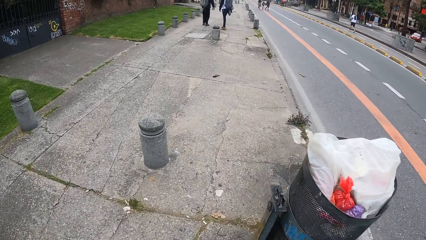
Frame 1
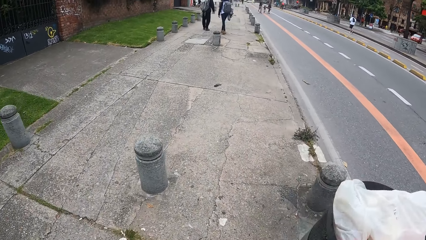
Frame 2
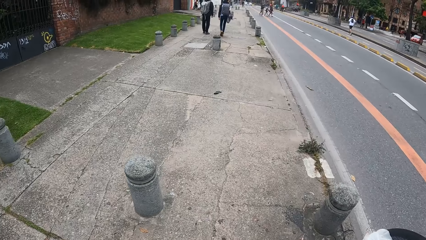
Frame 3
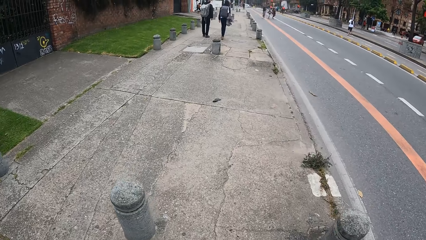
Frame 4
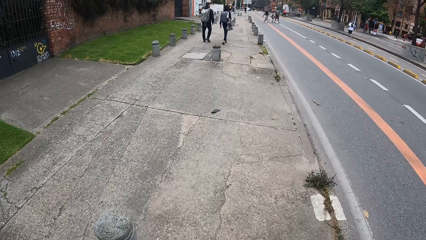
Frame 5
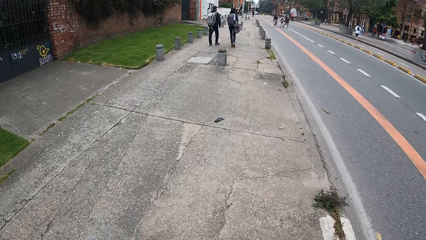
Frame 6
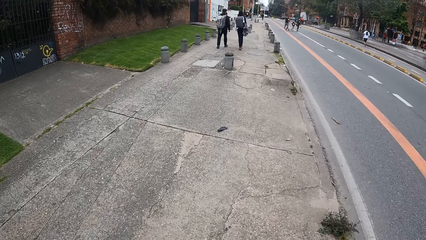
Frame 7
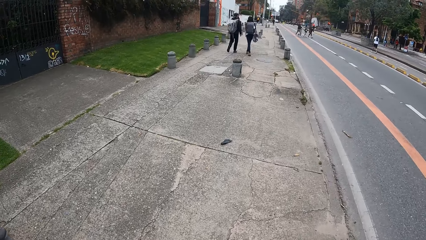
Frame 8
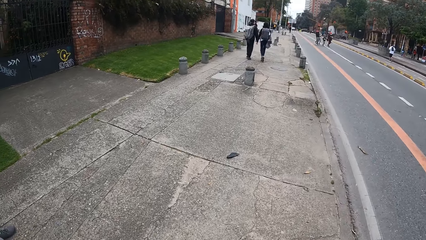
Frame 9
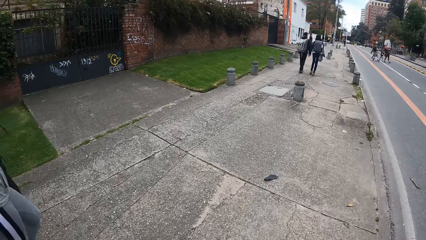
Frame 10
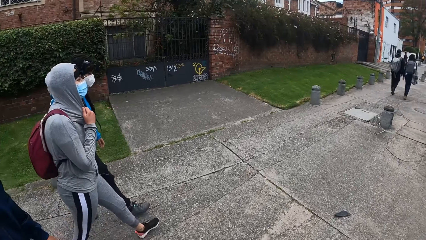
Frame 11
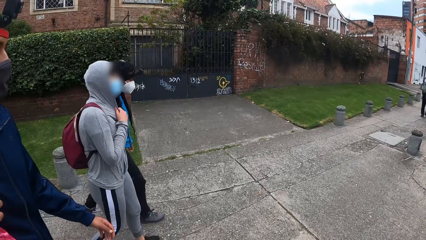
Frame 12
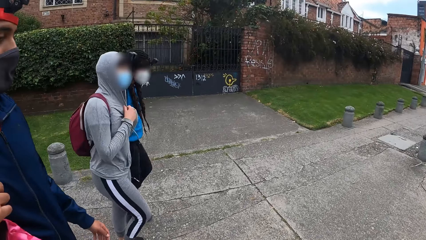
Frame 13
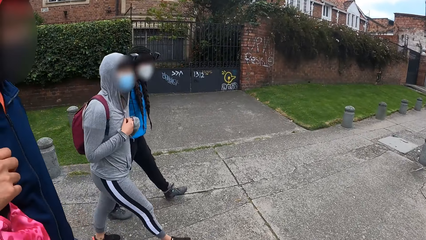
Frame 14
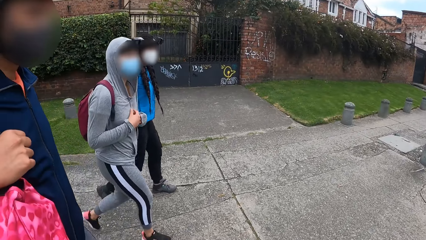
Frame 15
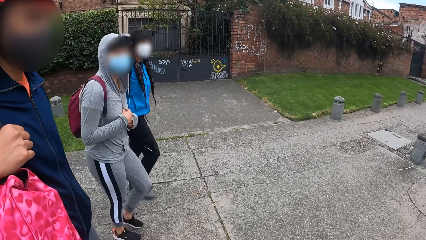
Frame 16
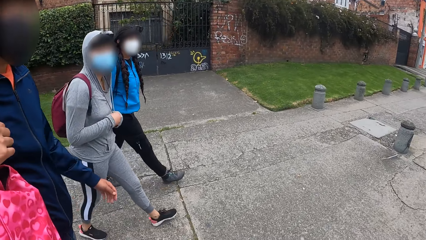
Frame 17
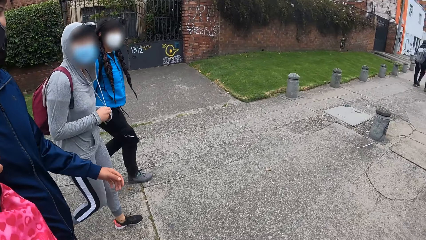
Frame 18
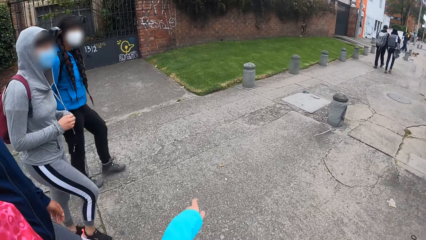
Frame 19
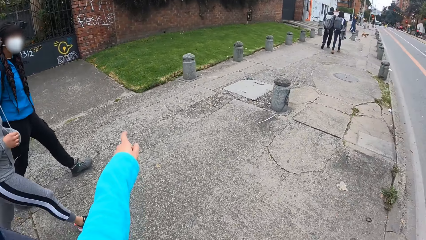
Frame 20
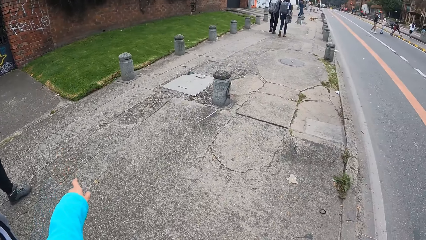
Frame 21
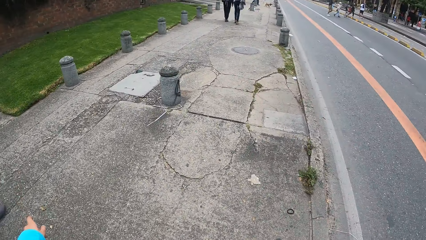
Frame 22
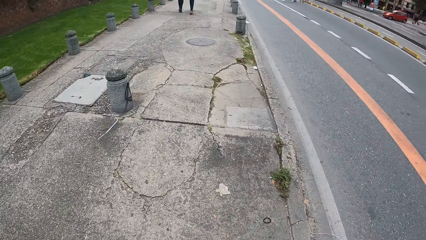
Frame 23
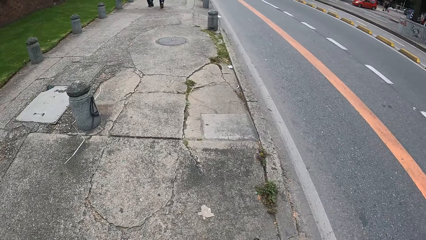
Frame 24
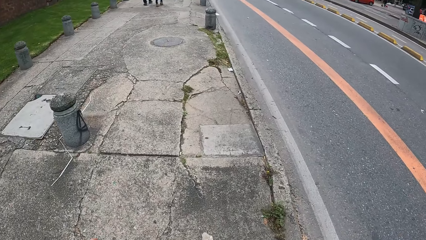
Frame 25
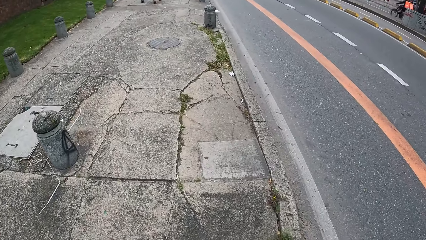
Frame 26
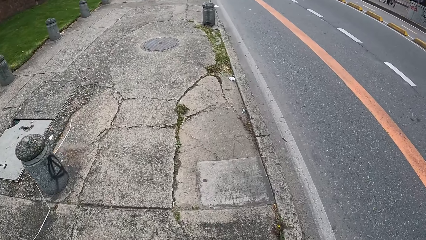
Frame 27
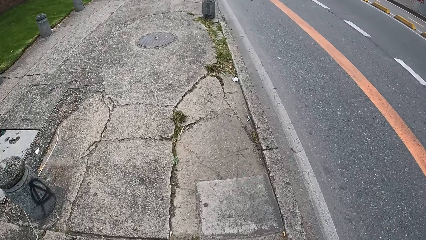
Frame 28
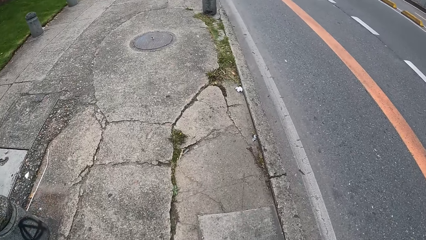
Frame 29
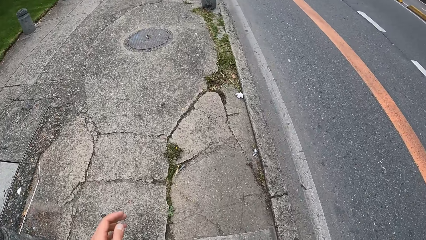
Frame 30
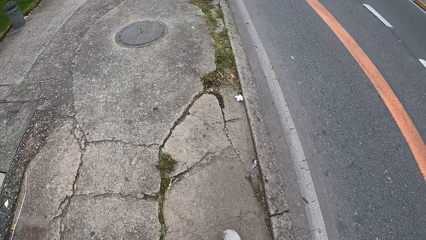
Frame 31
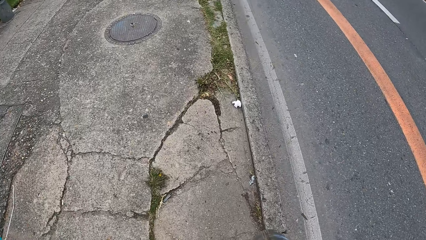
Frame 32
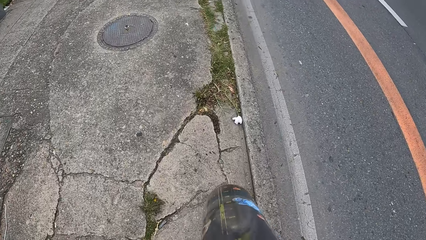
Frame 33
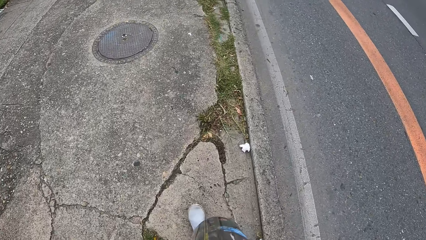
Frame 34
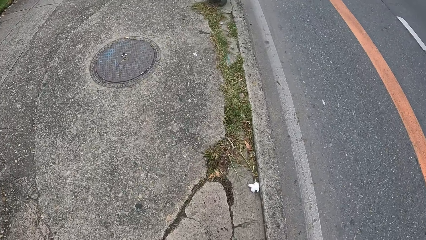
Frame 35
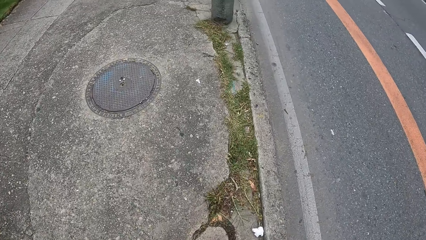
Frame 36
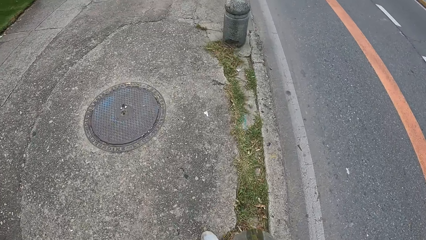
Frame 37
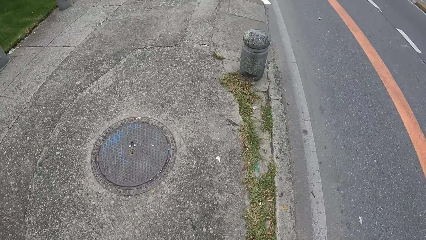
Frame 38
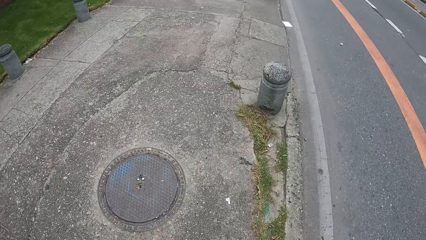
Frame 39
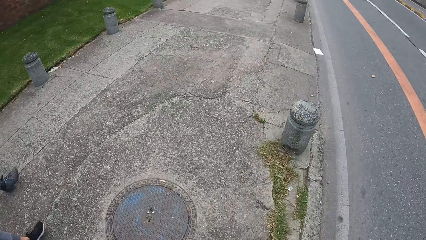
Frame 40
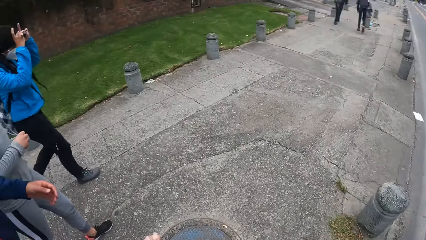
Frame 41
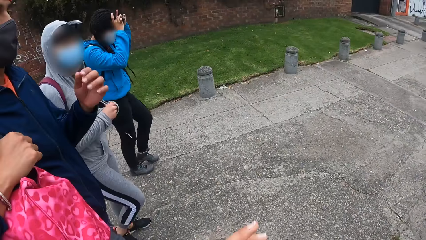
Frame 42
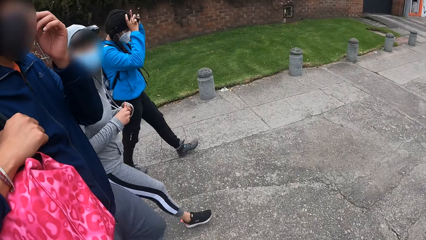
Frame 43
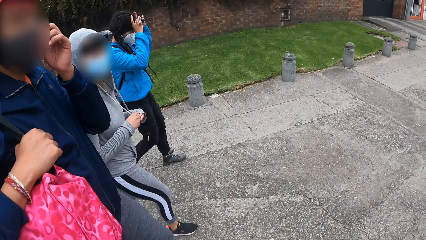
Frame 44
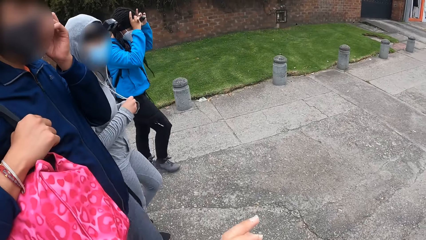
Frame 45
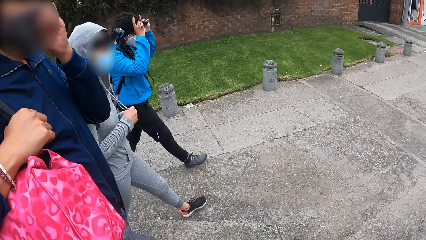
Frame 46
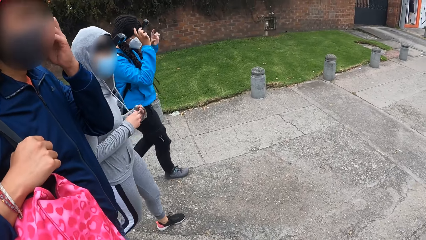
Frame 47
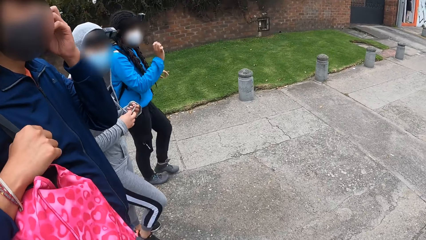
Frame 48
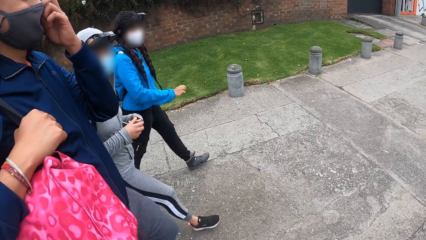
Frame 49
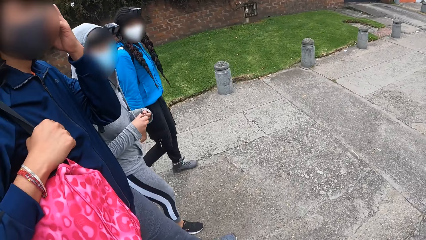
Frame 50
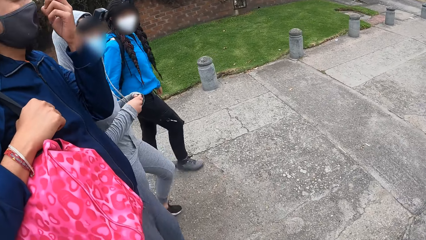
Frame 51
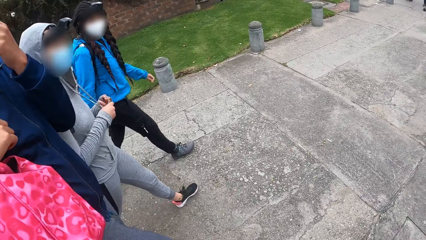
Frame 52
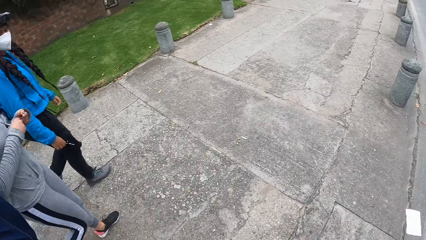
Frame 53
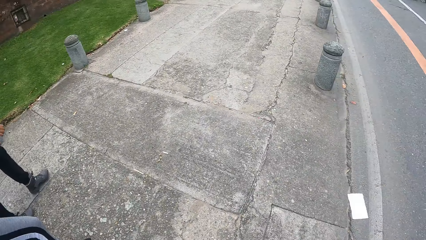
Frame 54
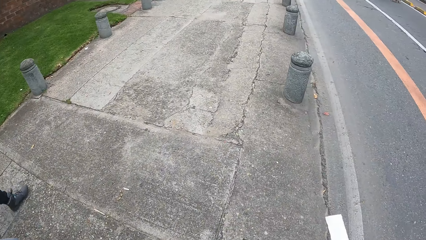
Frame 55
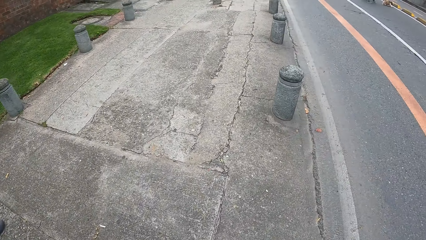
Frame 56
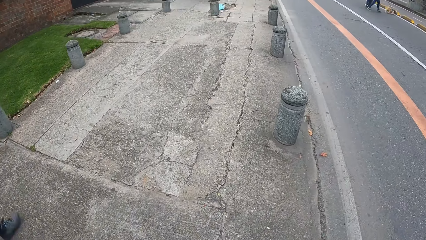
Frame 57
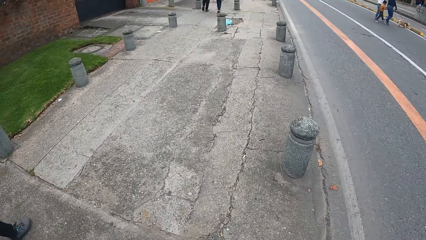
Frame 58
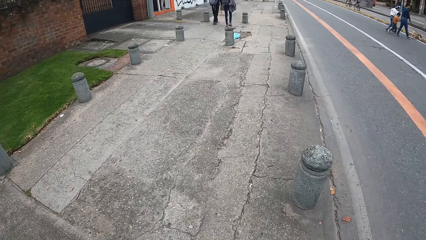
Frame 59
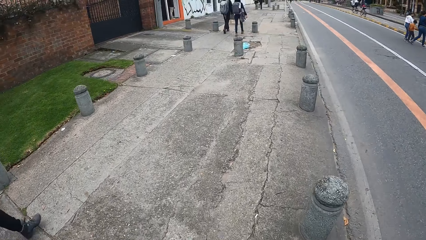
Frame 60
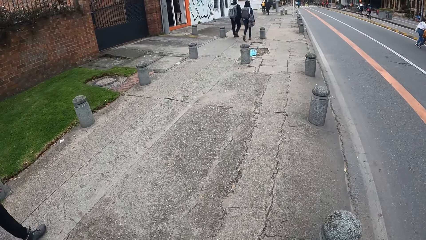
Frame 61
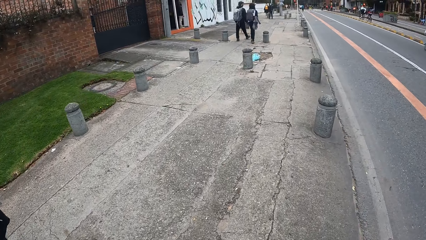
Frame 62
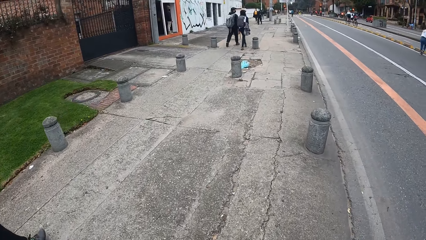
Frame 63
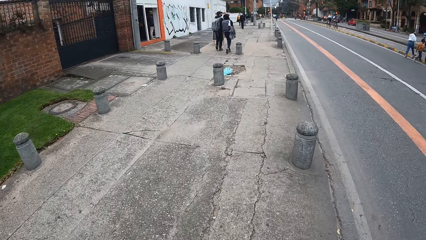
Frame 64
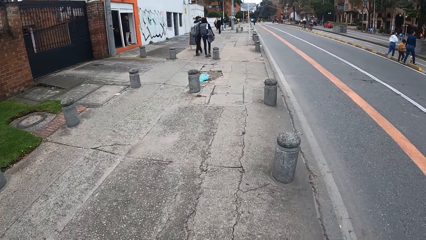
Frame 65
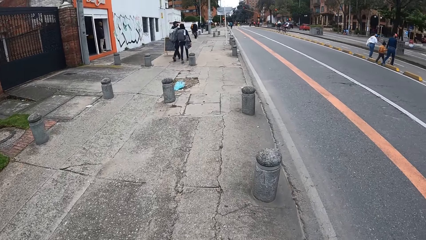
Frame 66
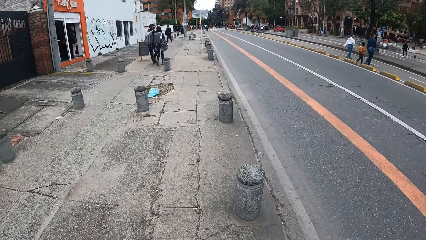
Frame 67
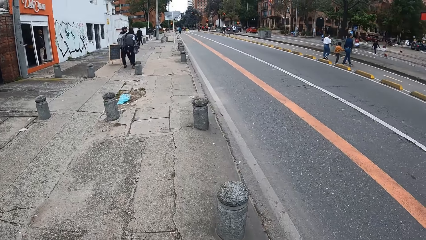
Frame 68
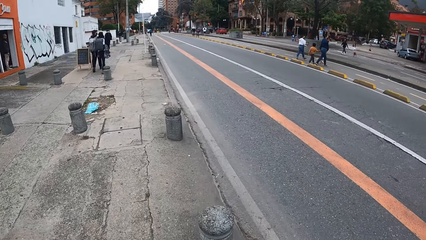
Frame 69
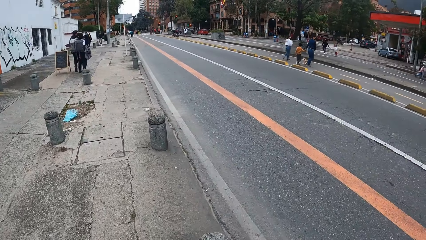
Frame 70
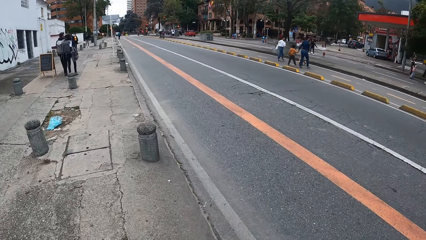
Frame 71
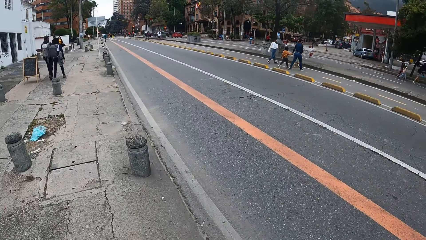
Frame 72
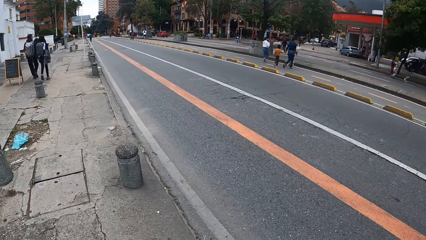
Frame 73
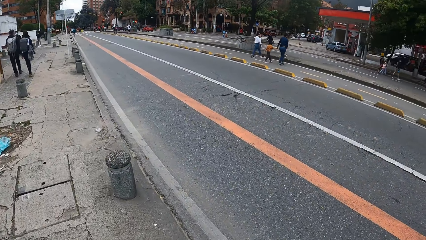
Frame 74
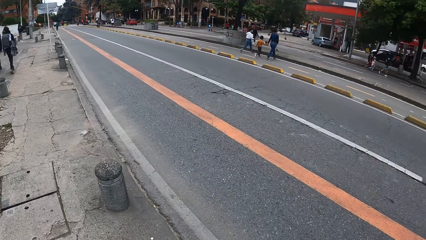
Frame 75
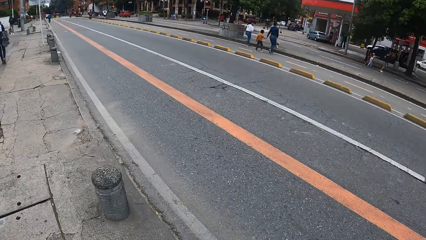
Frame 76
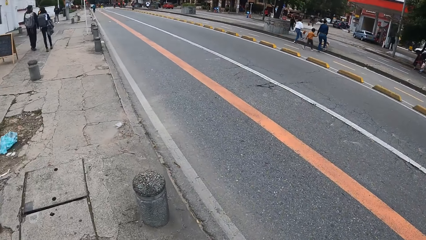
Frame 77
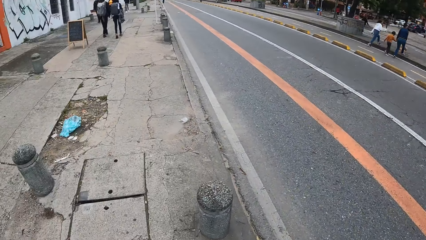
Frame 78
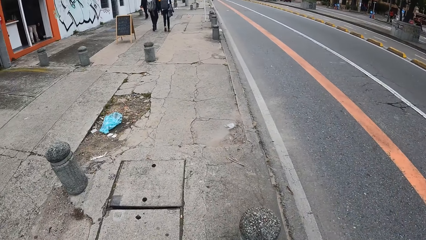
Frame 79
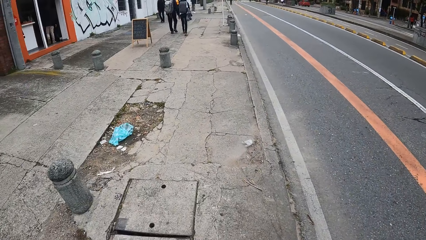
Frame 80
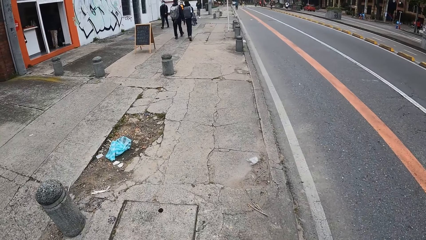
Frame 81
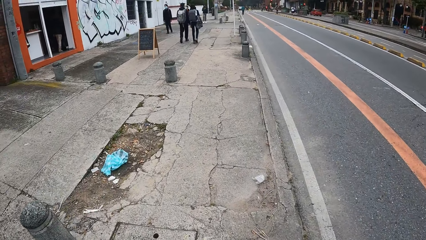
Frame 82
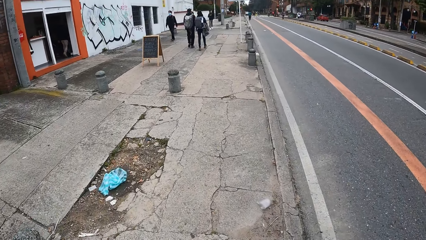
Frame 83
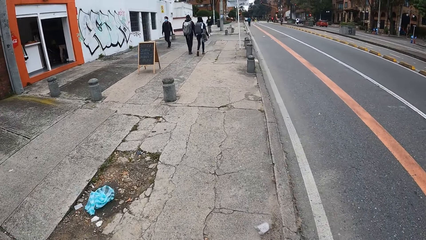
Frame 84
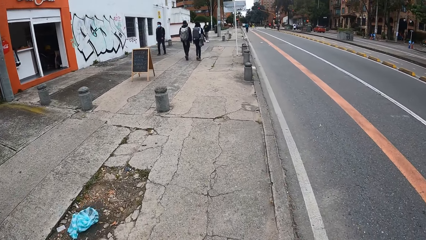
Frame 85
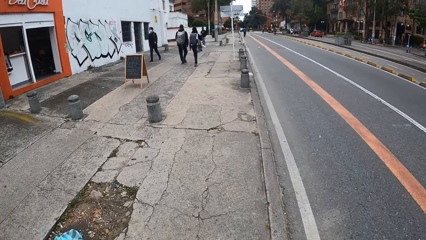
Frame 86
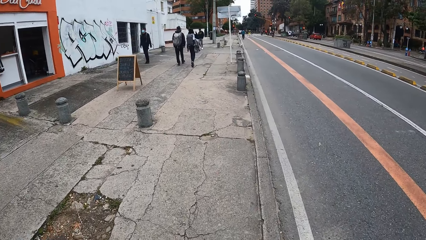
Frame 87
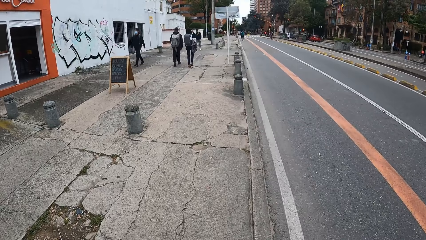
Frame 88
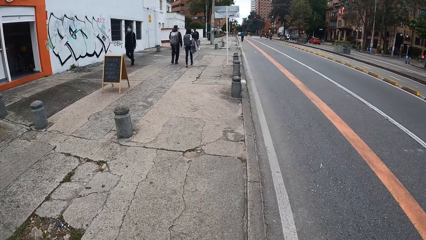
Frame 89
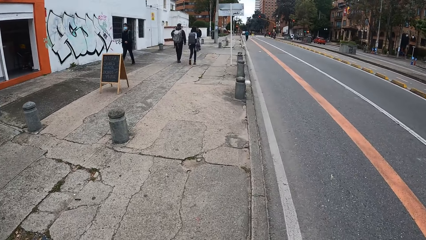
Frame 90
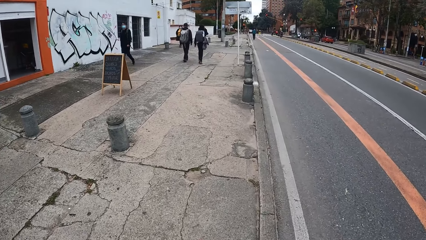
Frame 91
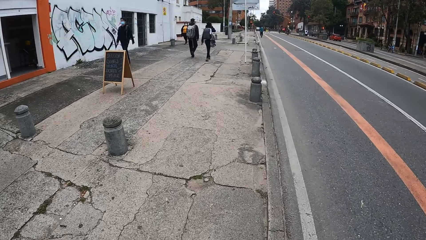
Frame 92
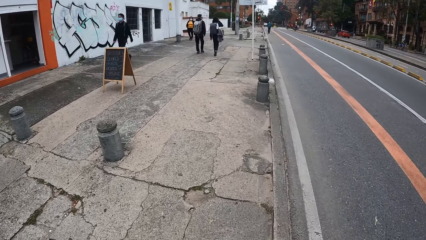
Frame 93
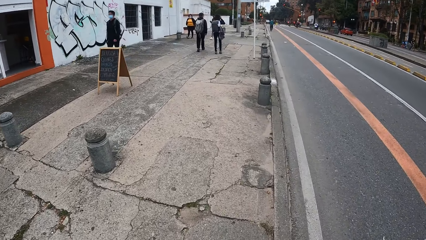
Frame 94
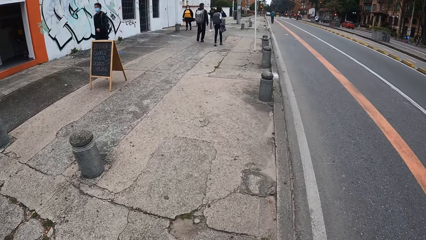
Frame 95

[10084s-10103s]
The camera wearer walks on the pavement. She looks at a woman. The woman pulls the rope on her hoodie with her hands. The woman holds the thread on the sweater. The camera wearer makes hand gestures with her left hand. She points aside. She walks on the pavement. She lifts her left hand toward her head. She moves the right hand. She walks on the pavement. She turns around. Another woman adjusts the camera on her head with her hands. A man touches the face. The man adjusts a nose mask on his face with his left hand. The other woman holds the camera on the head. The other woman removes hands from the camera. The camera wearer turns around. She walks on the pavement. She looks at the road. She walks on the pavement.
